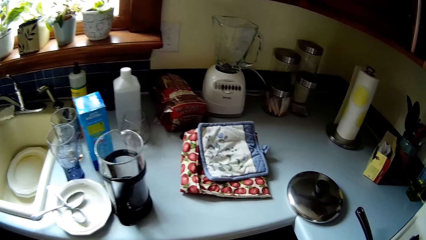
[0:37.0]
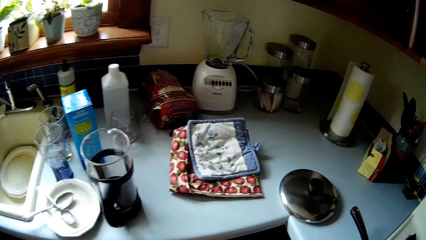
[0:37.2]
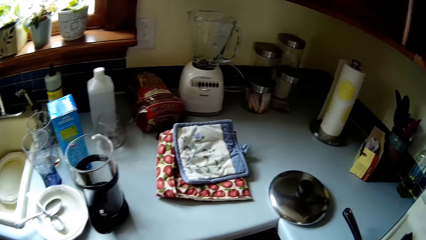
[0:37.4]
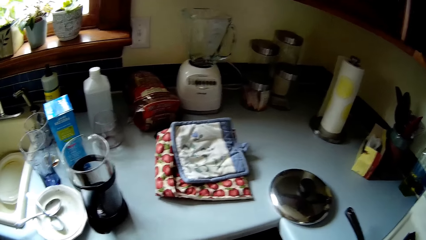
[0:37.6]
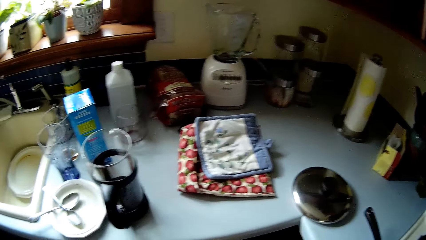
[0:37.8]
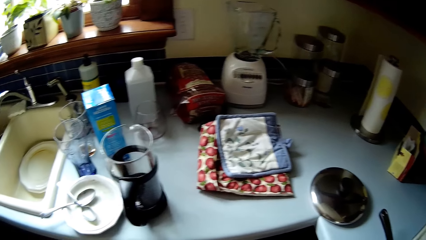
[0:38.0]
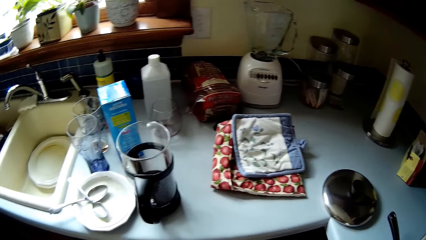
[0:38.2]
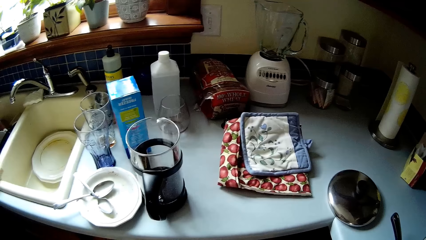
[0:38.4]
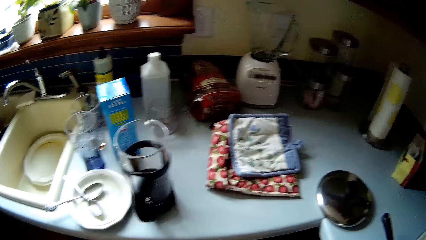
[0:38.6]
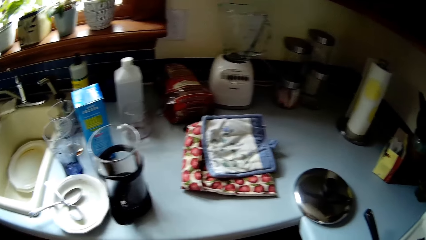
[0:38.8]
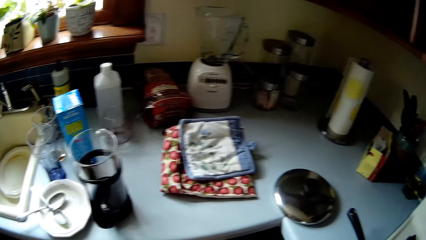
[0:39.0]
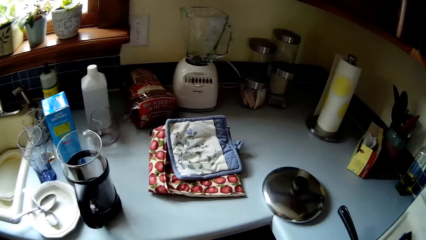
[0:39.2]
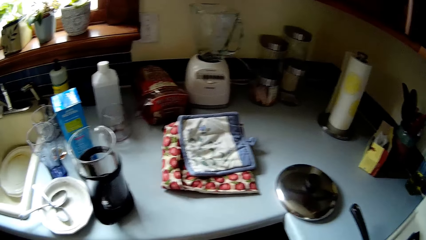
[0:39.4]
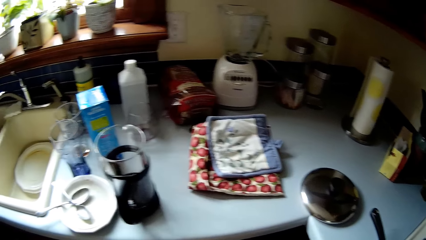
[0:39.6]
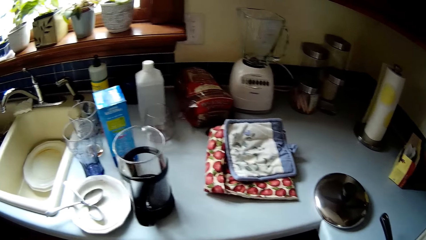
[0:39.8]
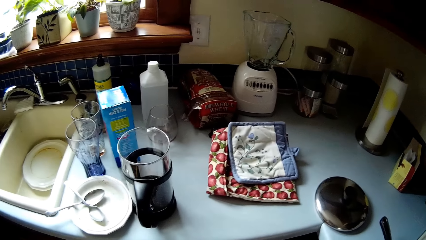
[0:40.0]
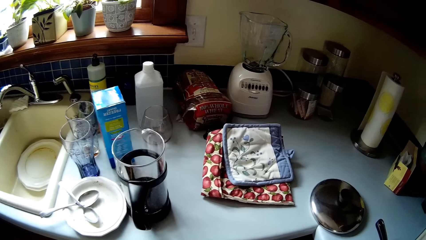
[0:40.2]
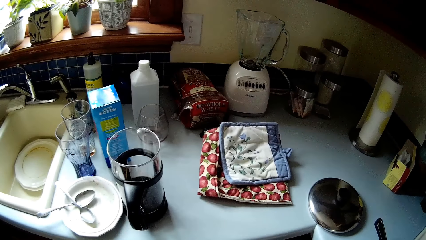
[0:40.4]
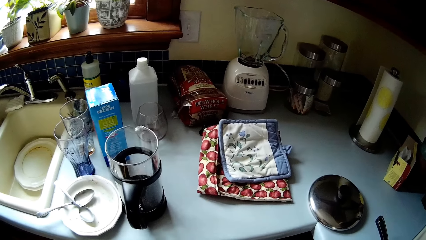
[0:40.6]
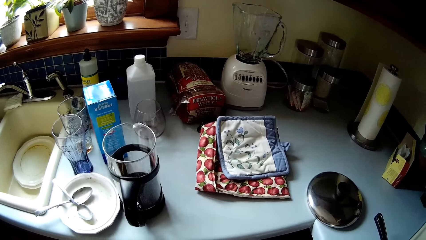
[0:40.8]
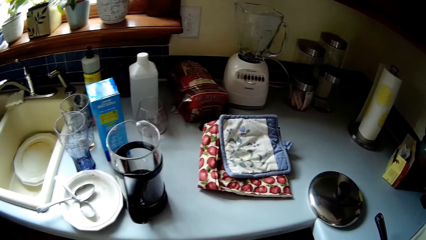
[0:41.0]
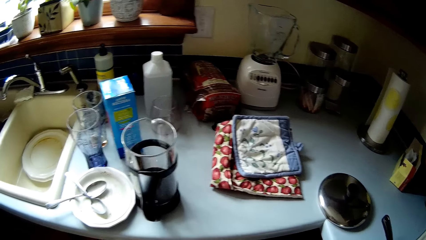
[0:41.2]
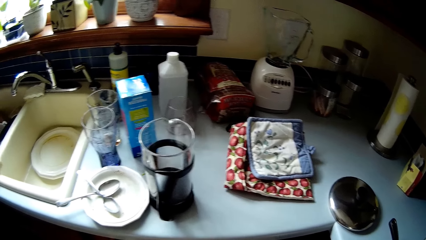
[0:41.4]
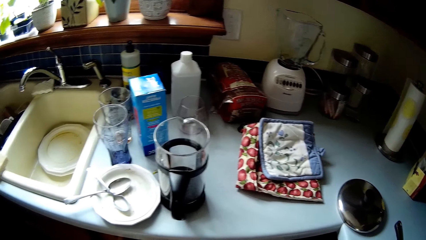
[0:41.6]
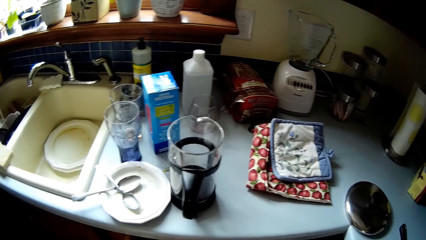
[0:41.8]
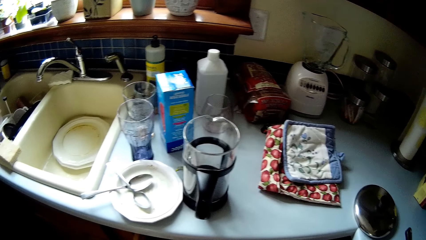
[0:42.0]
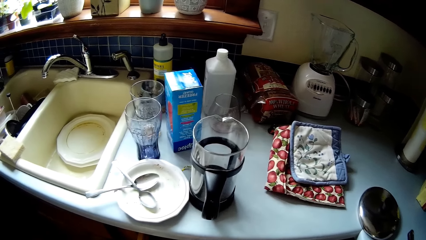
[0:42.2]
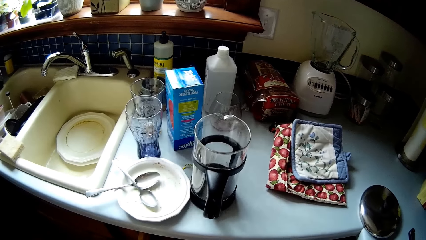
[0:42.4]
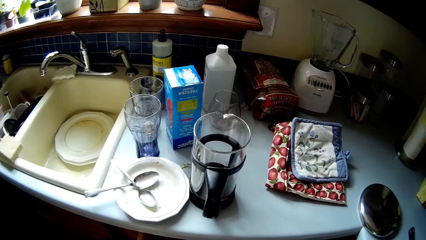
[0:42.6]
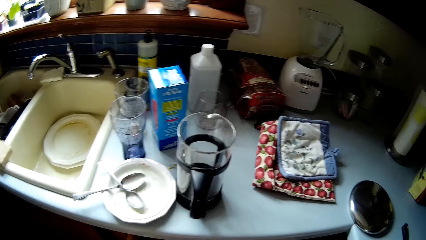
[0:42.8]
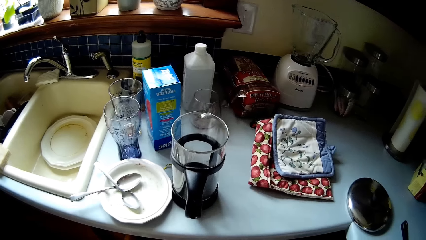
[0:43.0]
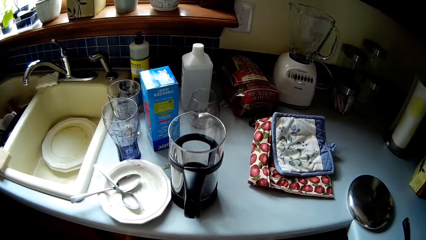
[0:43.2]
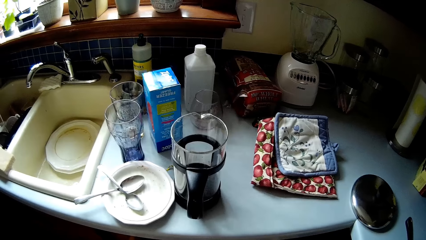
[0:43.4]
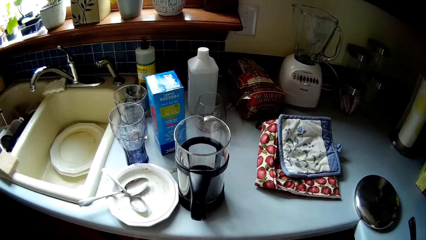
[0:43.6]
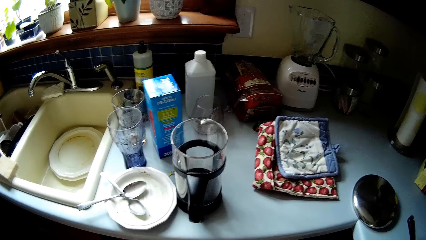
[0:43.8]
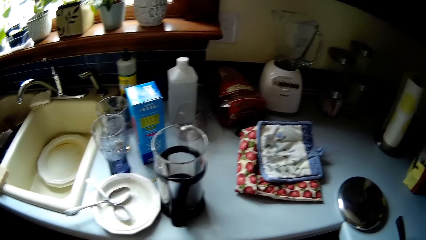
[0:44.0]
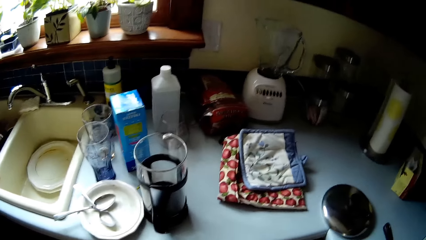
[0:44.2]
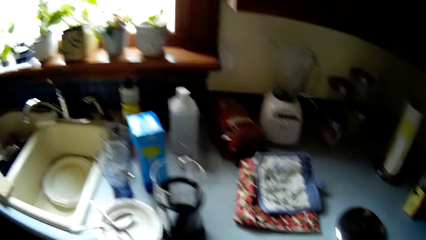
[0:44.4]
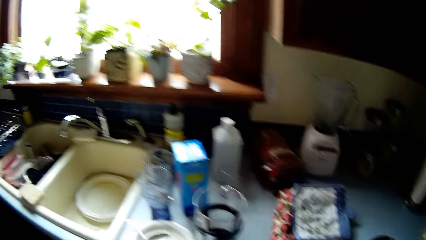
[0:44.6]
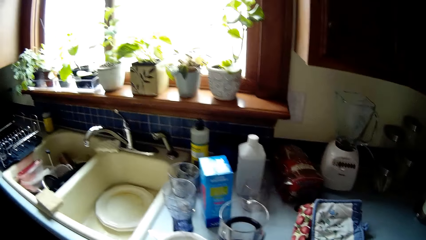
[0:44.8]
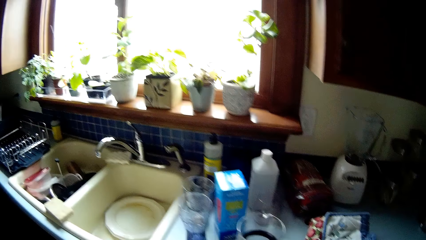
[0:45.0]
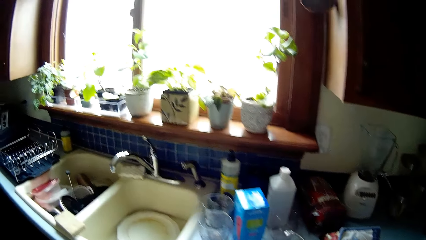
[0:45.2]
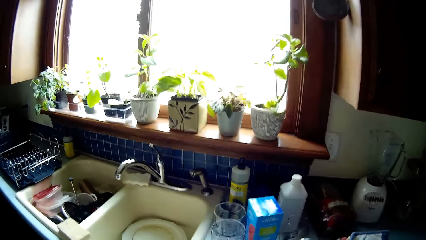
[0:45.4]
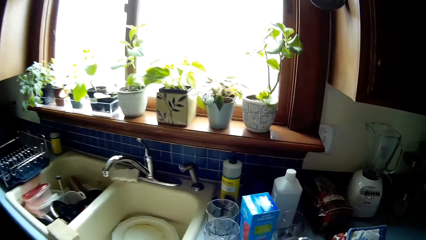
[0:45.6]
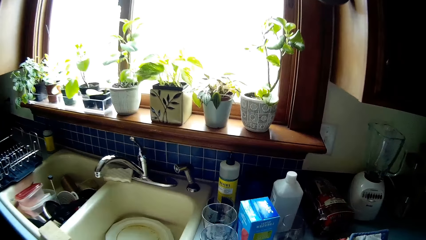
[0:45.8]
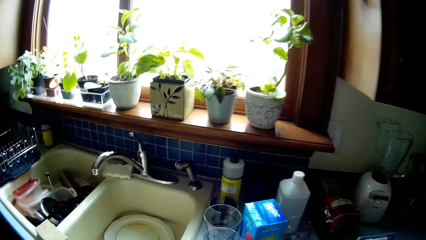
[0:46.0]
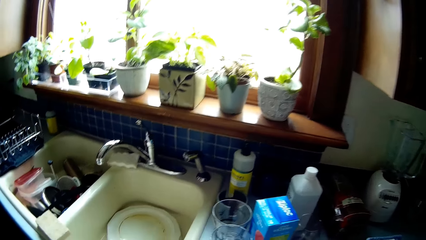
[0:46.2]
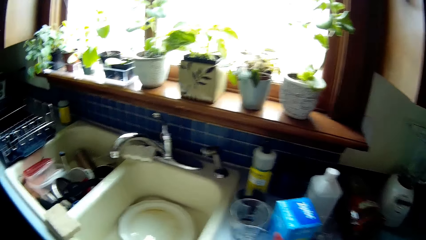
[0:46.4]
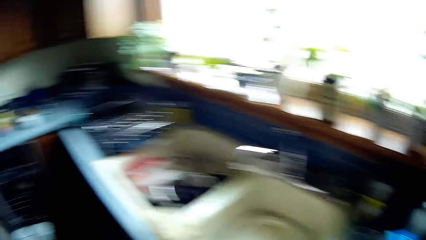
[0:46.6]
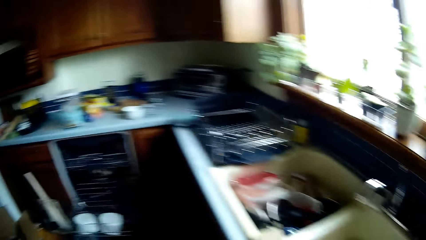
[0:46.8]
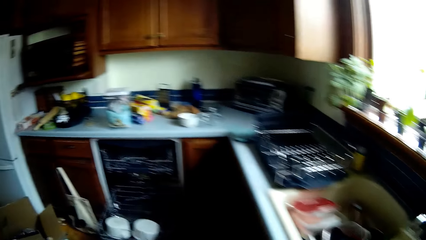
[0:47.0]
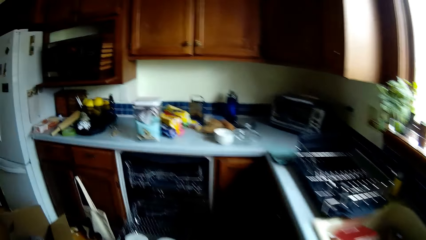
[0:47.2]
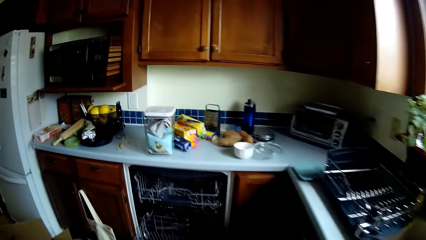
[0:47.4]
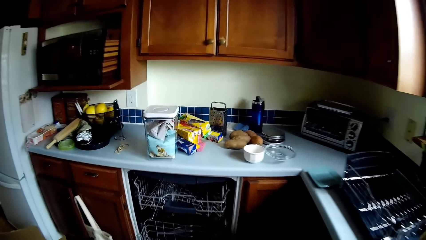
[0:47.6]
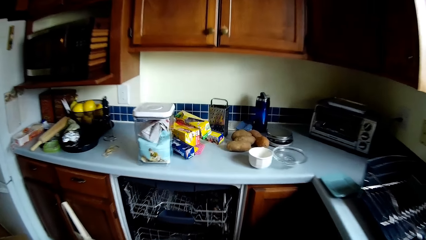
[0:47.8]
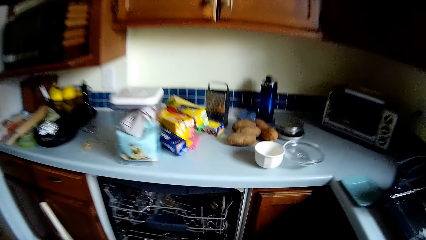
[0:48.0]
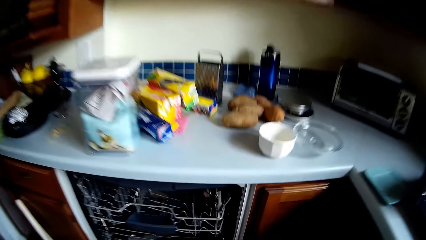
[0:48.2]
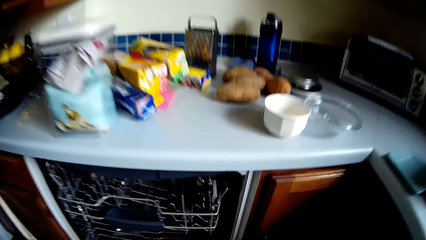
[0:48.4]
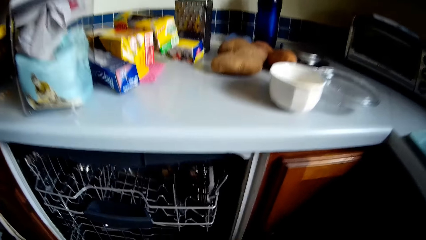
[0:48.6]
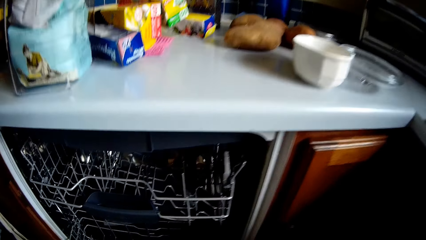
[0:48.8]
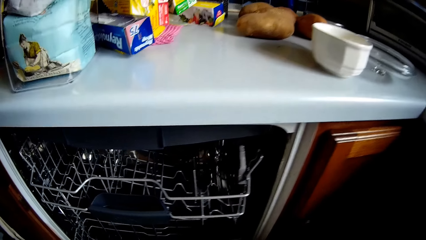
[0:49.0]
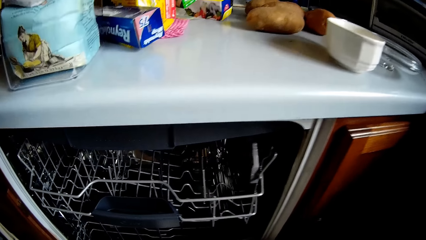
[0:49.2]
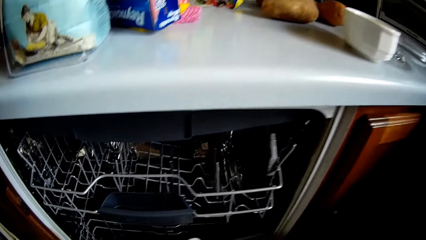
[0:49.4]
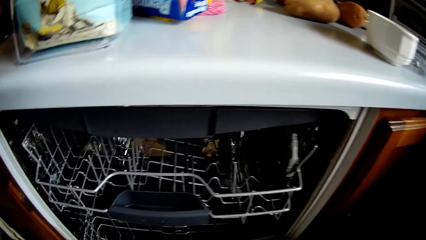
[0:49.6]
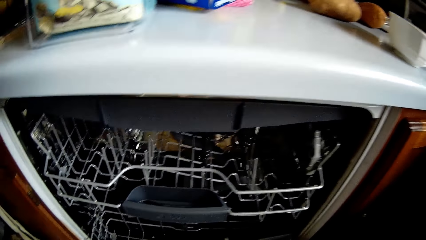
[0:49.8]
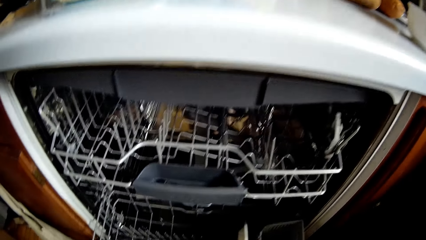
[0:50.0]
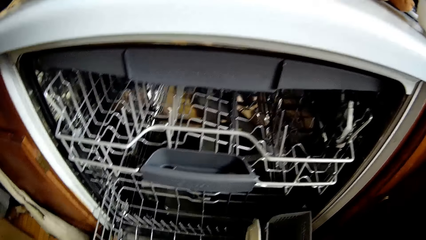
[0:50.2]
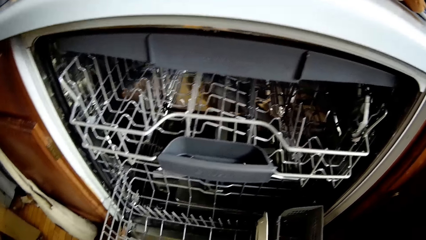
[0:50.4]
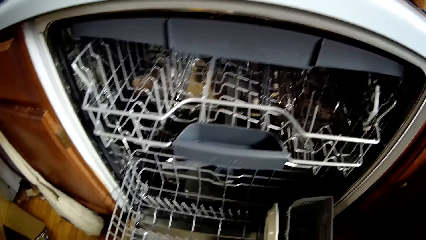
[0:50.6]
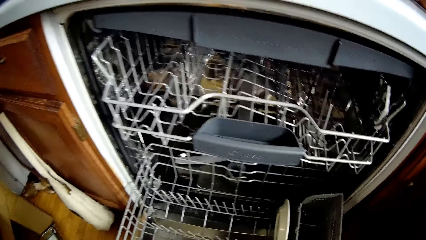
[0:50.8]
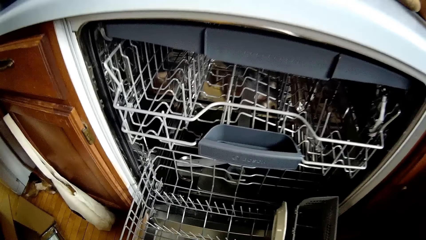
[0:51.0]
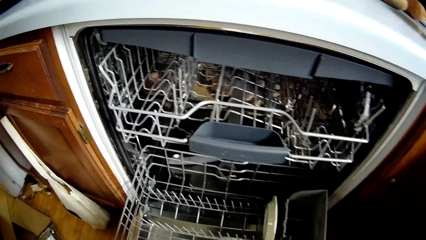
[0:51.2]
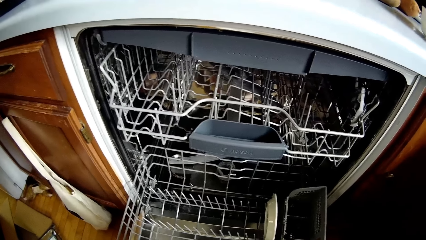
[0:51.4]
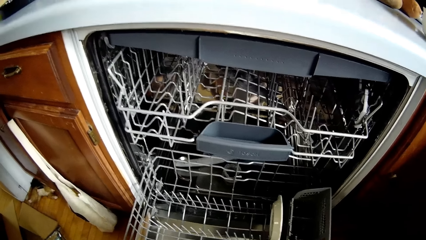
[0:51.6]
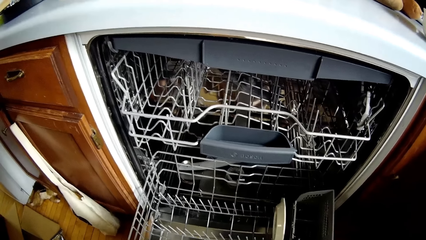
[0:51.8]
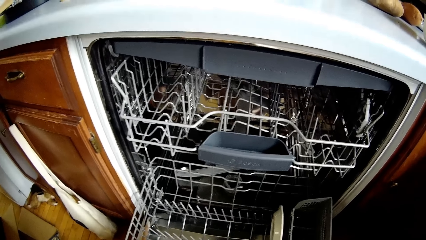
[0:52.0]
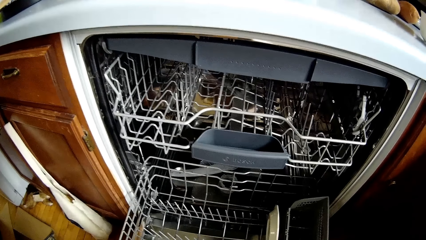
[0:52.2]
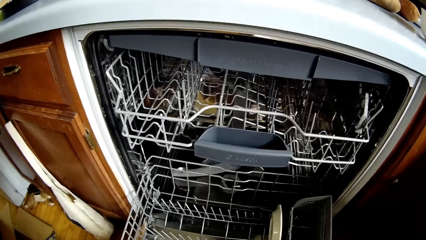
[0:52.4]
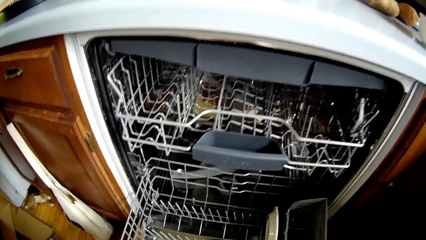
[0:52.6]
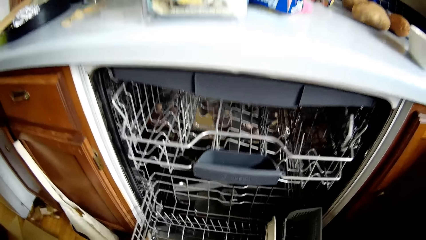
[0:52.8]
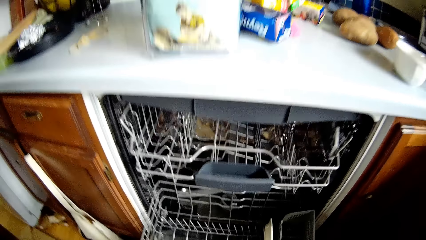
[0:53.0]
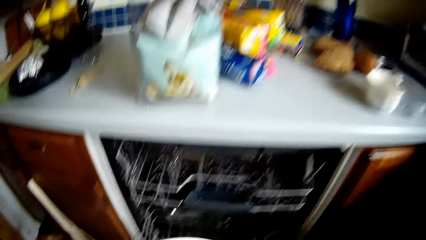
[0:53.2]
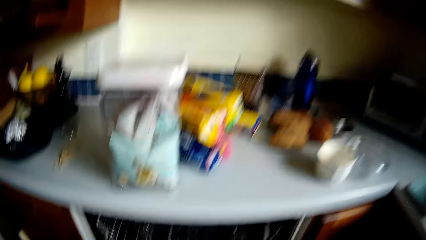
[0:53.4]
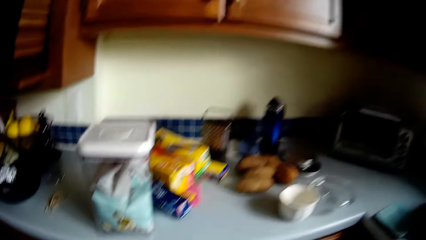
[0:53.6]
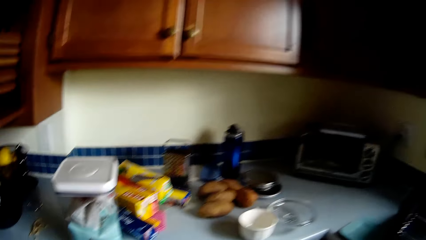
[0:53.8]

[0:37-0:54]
The camera wearer looks at the sink counter top. She walks to the dish drawer. She puts a plate in the dish drainer with her right hand.
